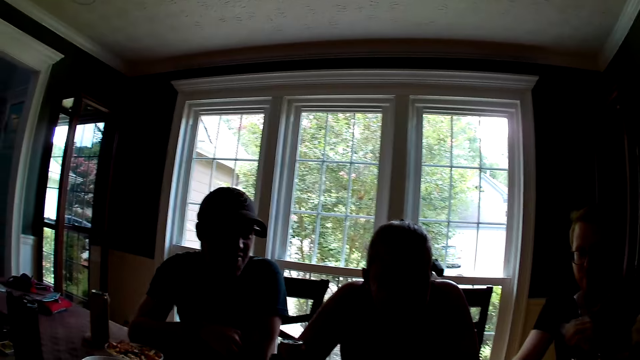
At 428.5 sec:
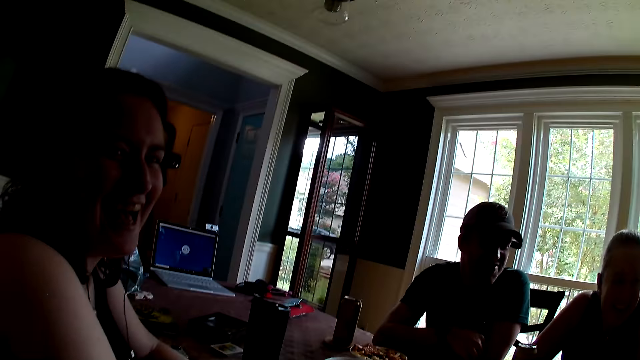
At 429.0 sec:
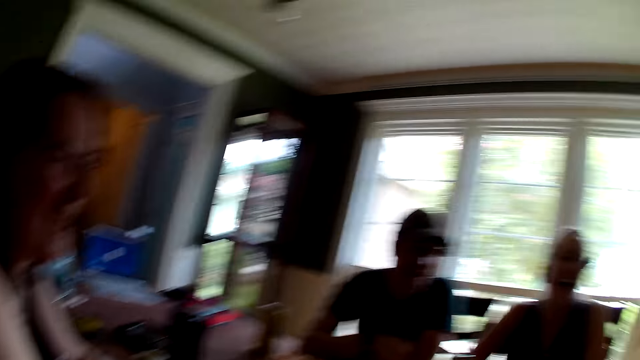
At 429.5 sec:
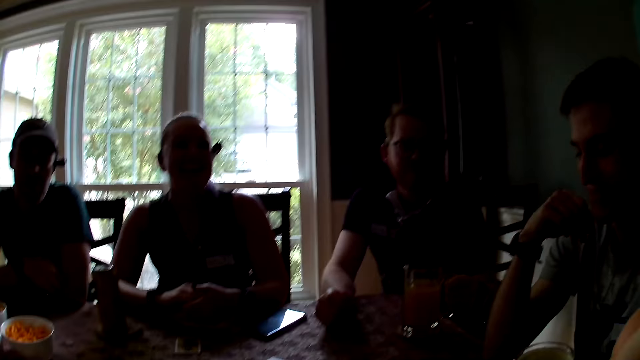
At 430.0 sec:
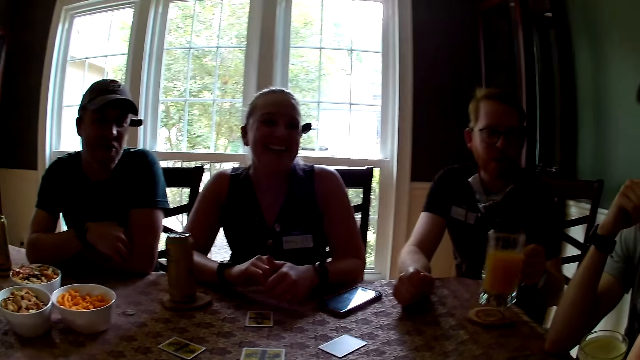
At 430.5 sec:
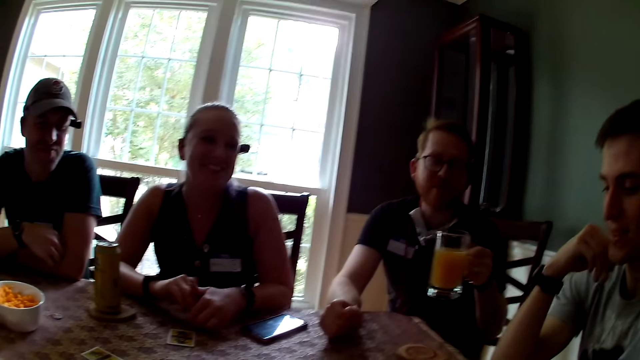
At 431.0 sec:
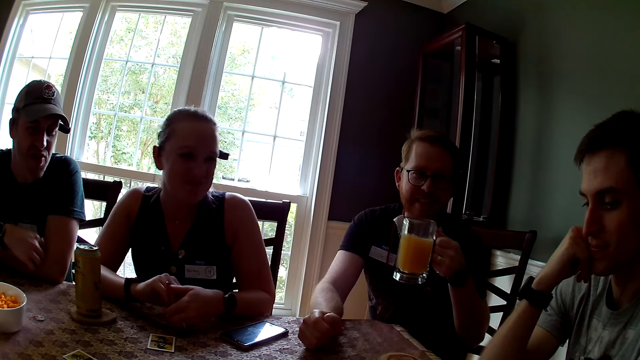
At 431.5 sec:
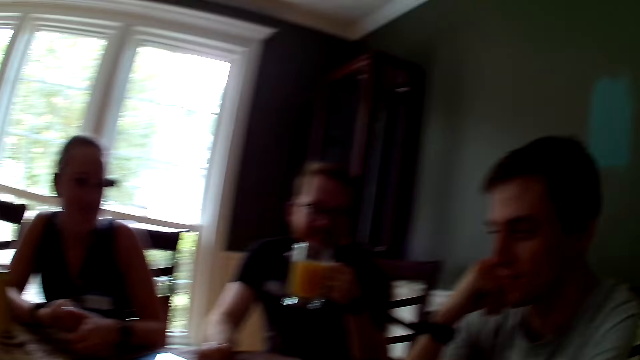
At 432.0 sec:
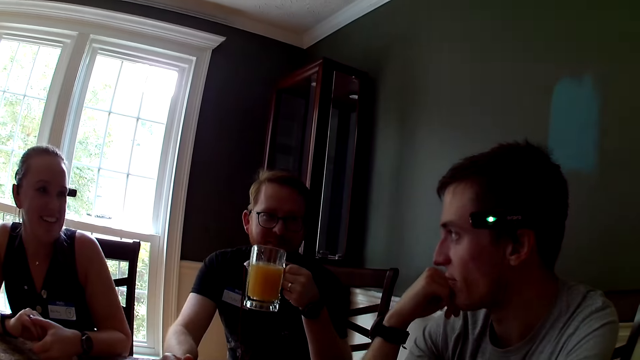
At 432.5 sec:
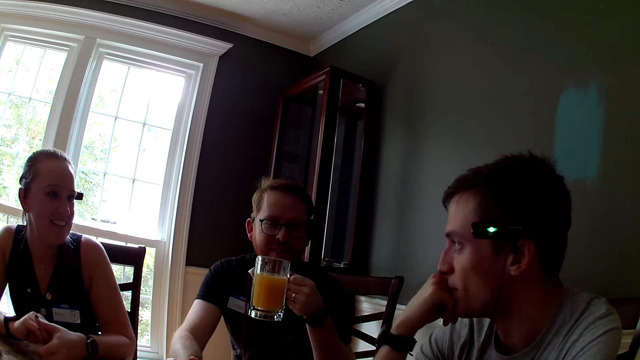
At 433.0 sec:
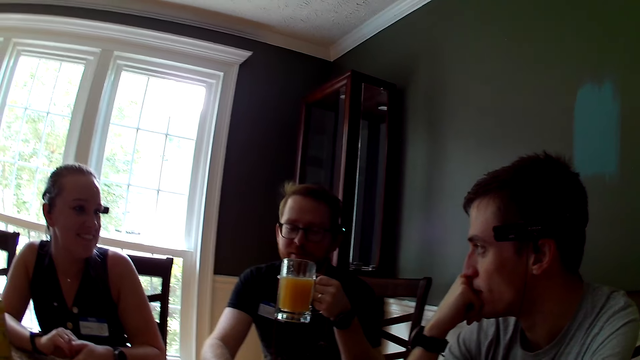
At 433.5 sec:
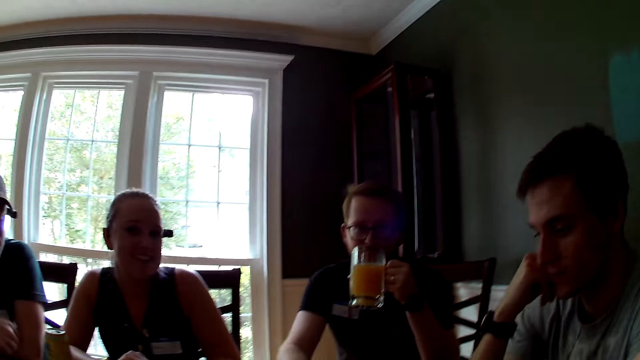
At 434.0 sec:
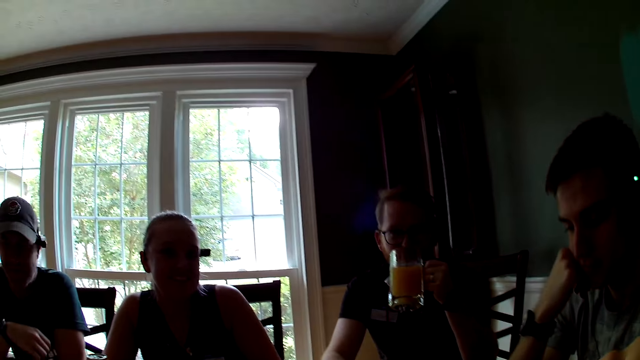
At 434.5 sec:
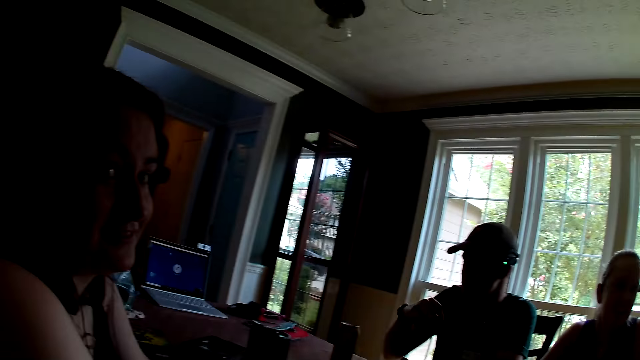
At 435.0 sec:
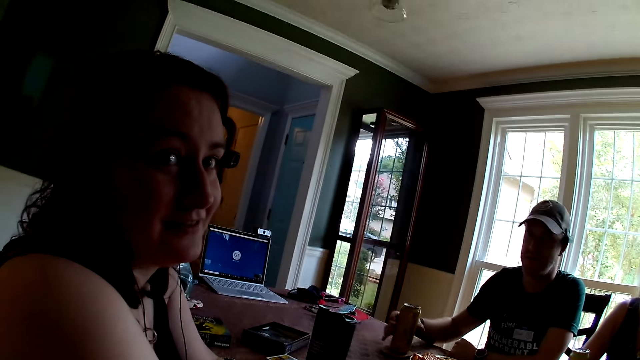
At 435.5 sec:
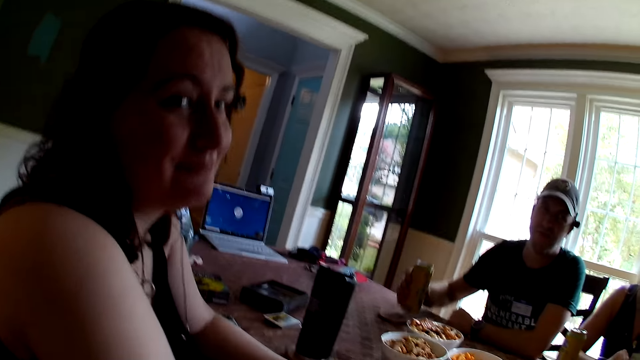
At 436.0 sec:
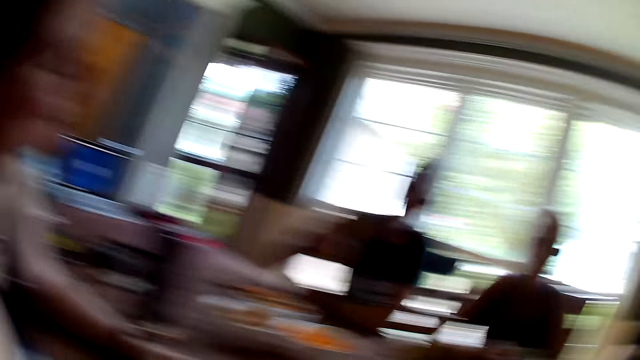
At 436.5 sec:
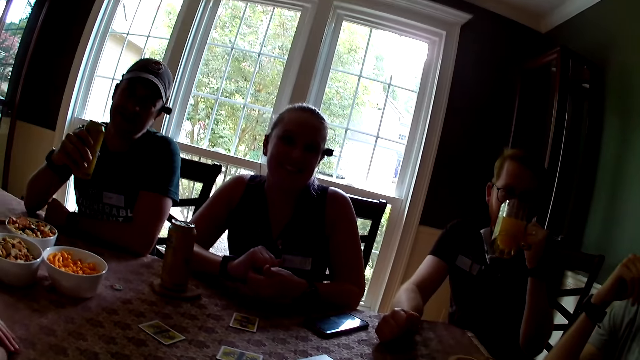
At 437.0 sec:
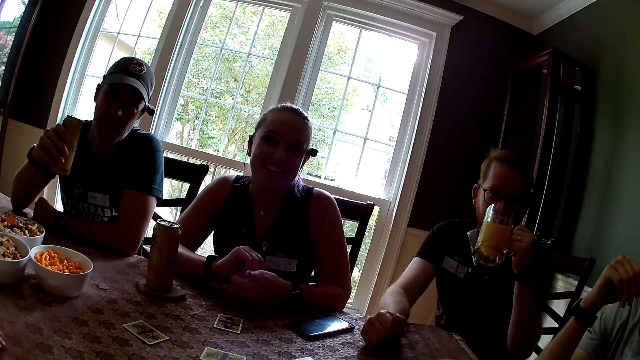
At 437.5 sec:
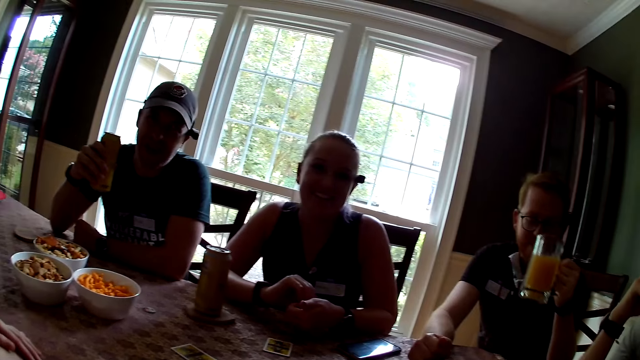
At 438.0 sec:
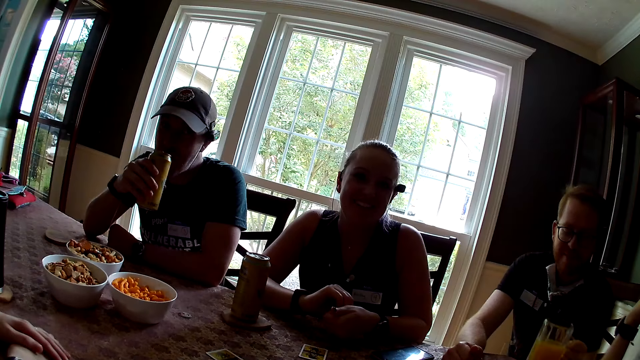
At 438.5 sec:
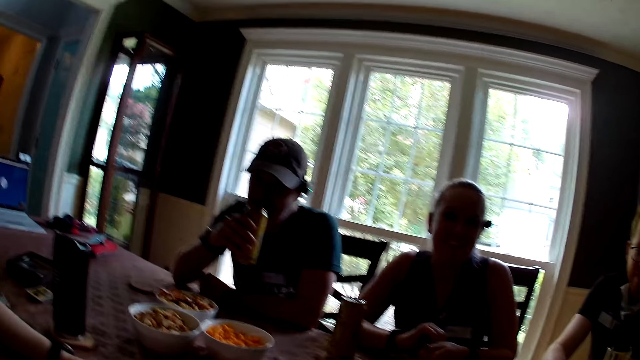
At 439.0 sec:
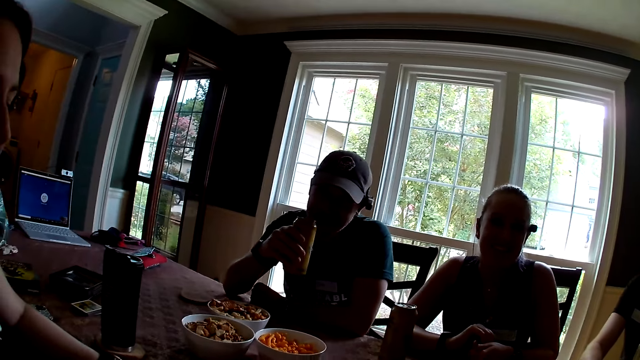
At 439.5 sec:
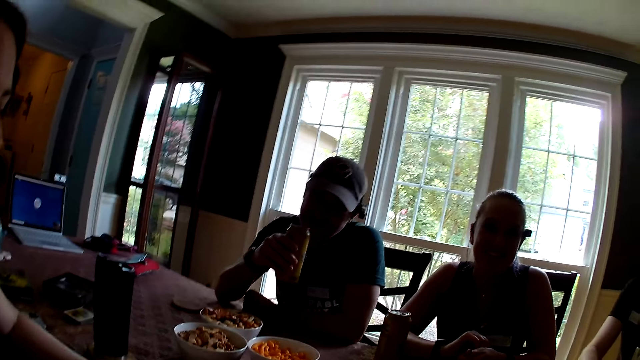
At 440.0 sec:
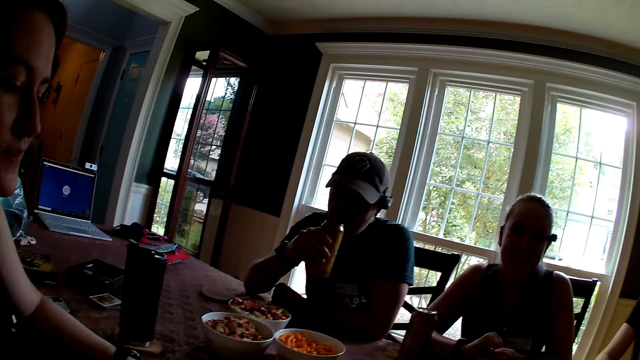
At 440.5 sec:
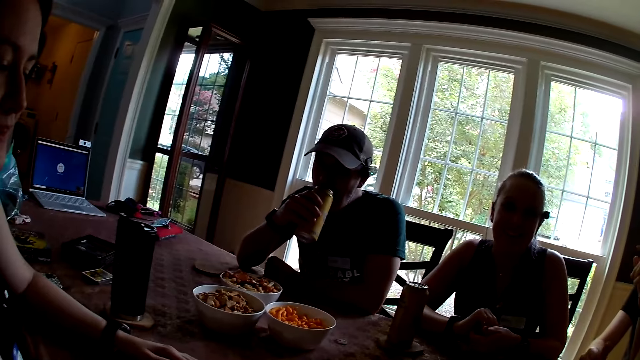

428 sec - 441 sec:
The camera wearer and the other persons speak to each other. A man carries the cup of juice from the table with his left hand. Another man carries a soda from the coaster with his right hand. The first man drinks from the cup of juice and drops the cup of juice on the coaster.

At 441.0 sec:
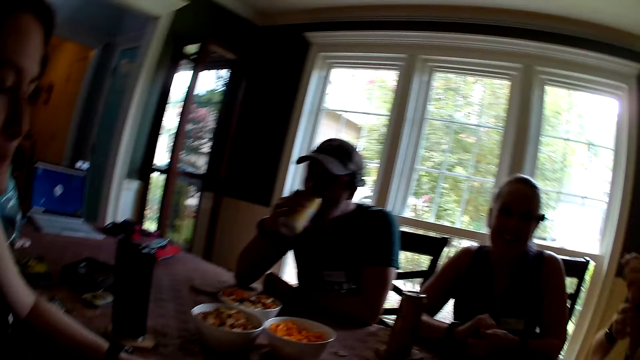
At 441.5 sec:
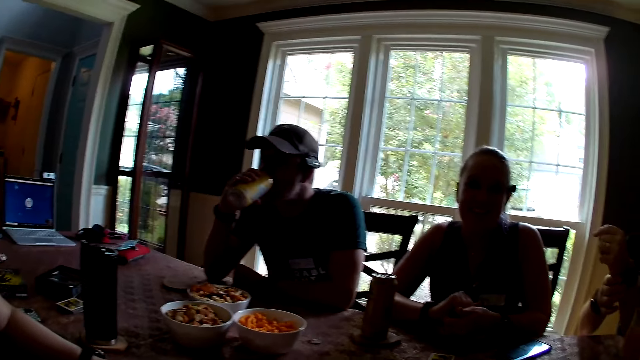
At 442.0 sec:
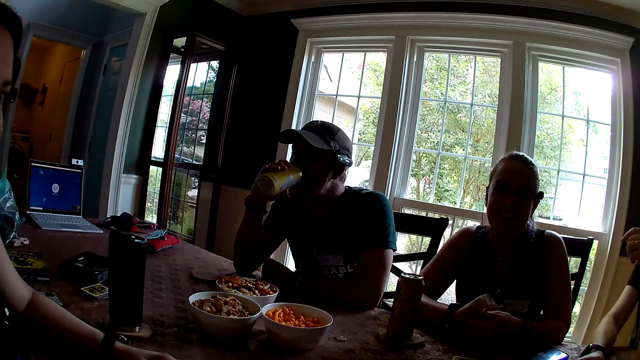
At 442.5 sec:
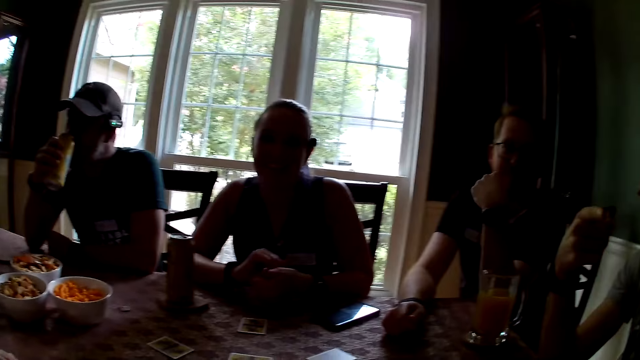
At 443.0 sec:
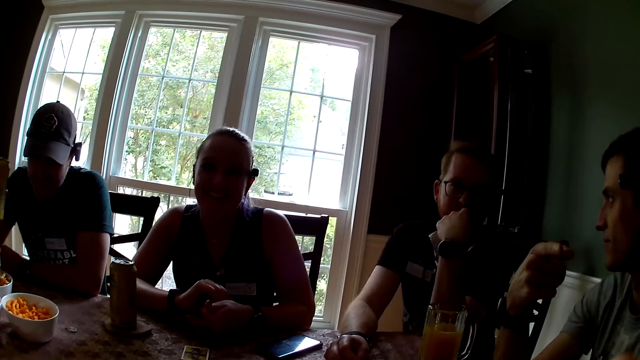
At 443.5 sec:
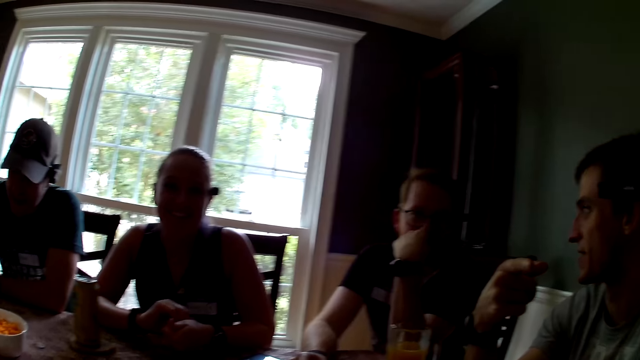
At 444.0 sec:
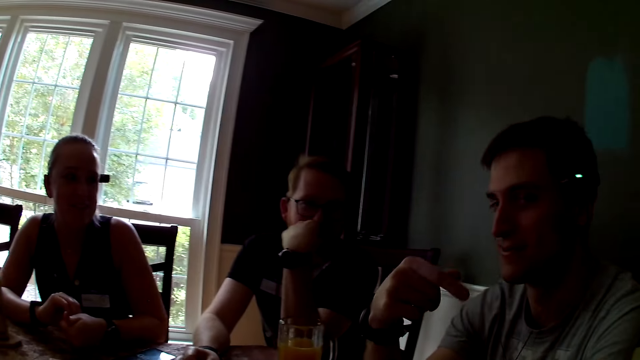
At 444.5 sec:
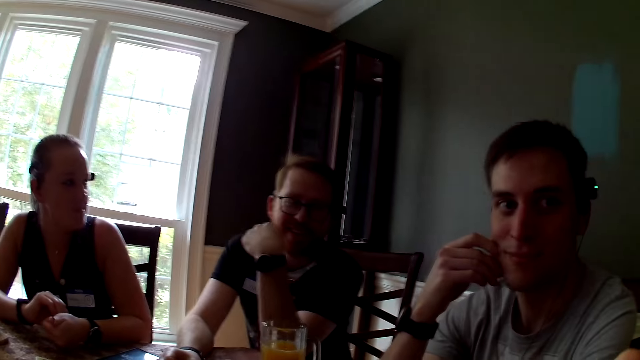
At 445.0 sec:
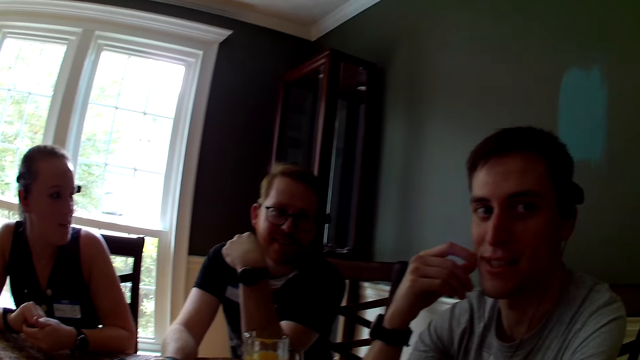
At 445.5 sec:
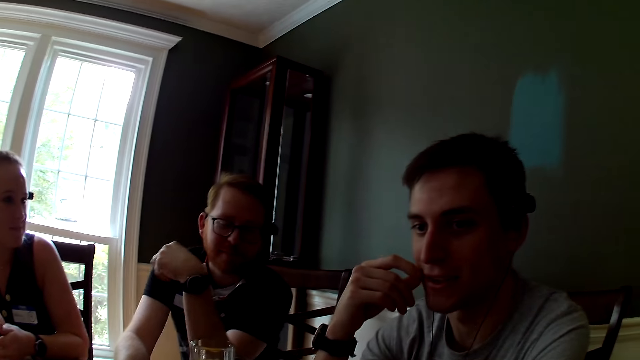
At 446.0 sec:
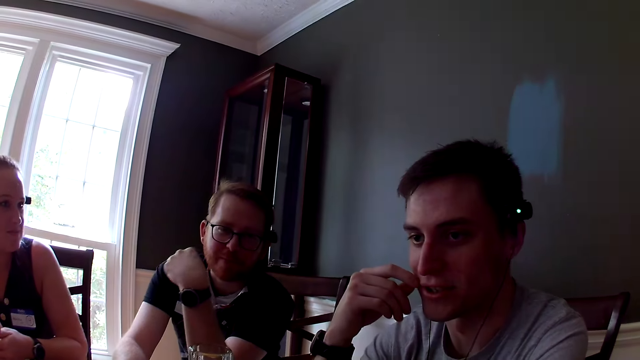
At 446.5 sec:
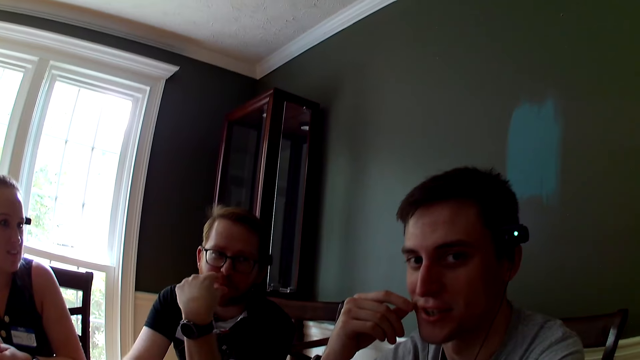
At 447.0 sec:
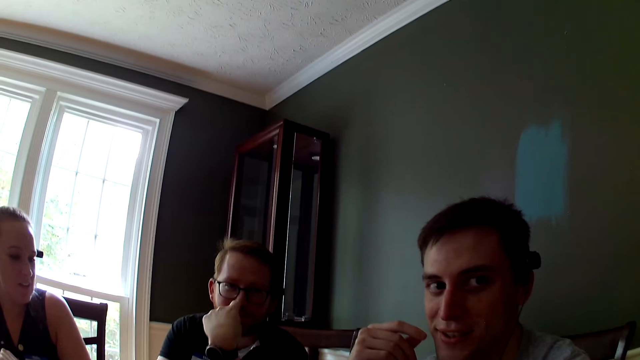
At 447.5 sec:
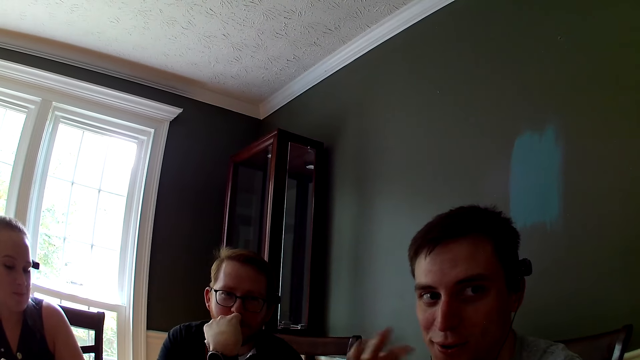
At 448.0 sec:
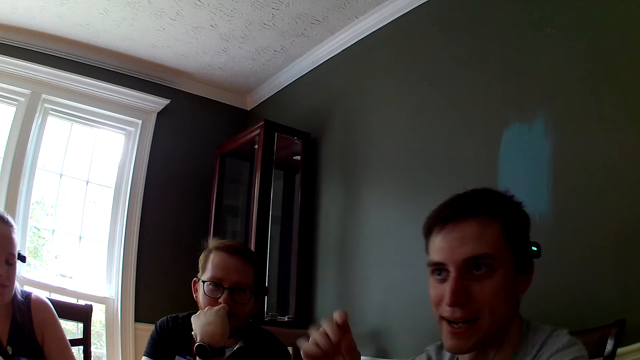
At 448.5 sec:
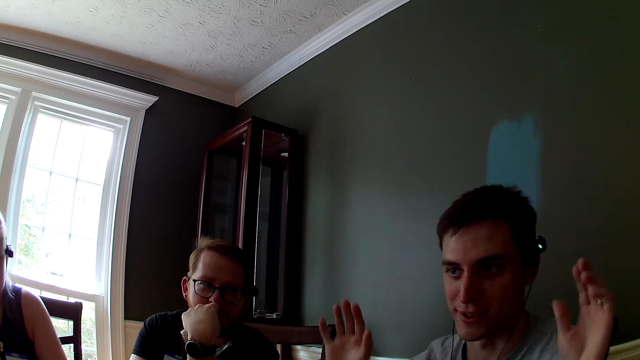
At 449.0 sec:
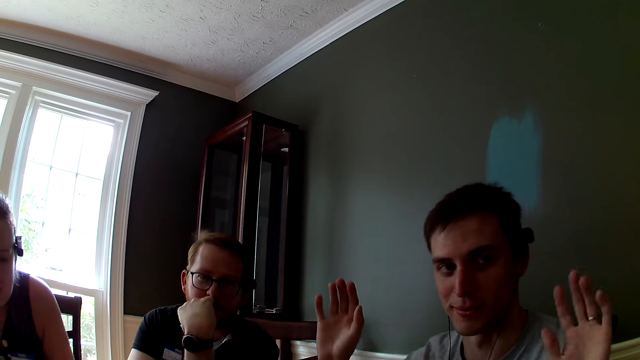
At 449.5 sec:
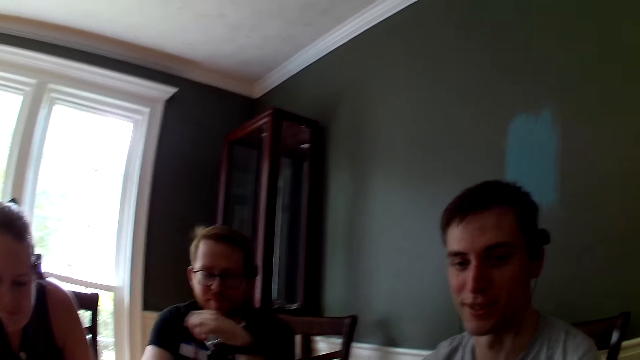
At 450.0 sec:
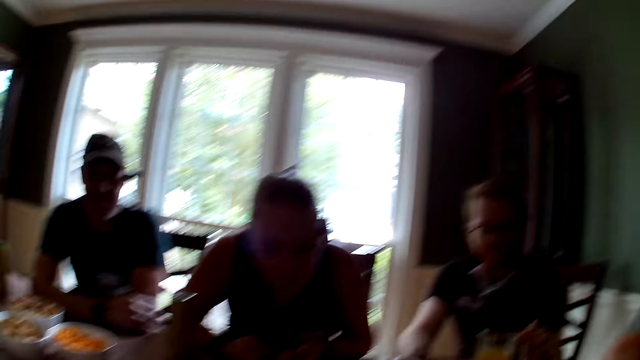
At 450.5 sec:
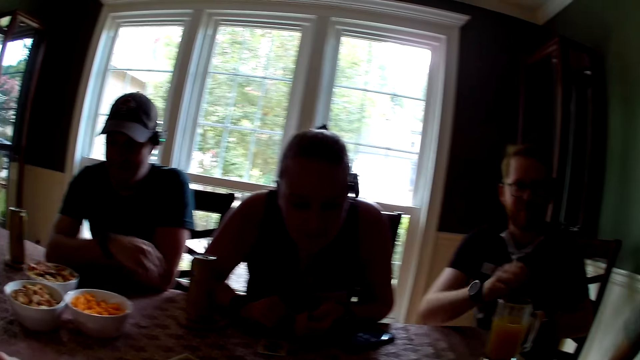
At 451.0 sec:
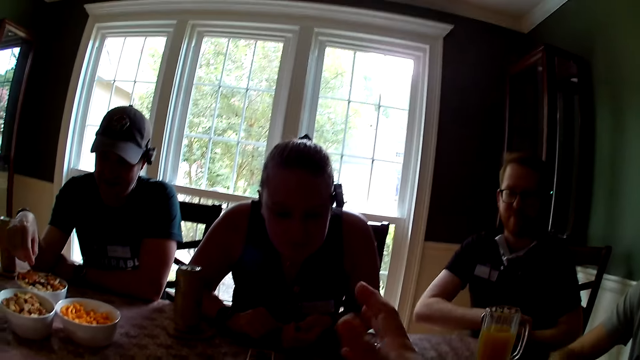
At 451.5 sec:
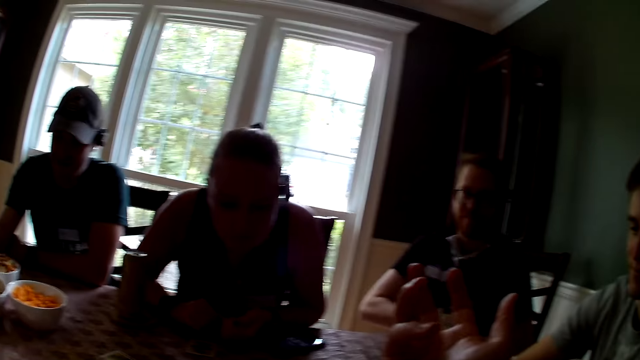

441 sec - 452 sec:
A man drinks from the soda. The camera wearer and the other persons speak to each other. Another man speaks to the camera wearer. The camera wearer speaks to a group of people at the table.
